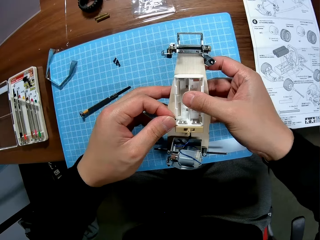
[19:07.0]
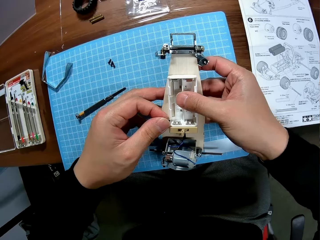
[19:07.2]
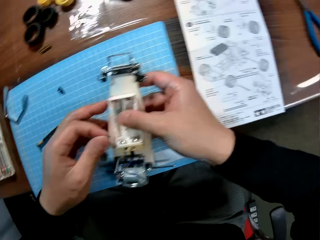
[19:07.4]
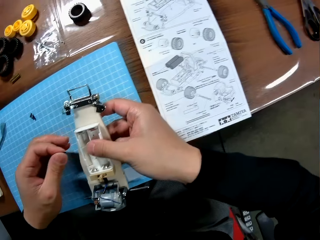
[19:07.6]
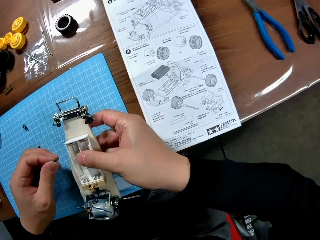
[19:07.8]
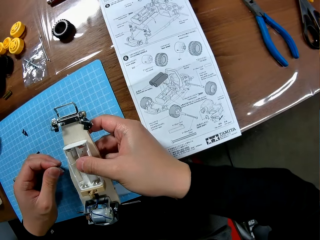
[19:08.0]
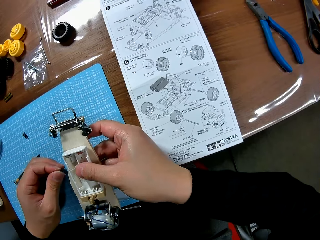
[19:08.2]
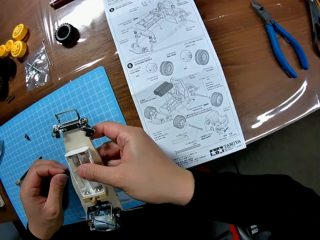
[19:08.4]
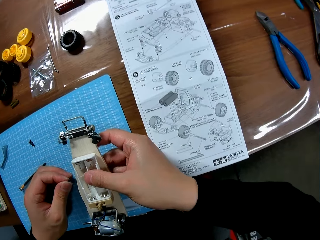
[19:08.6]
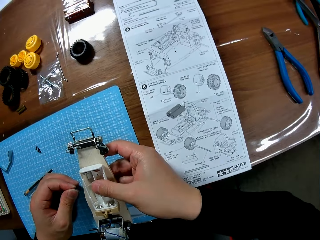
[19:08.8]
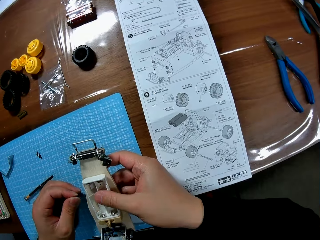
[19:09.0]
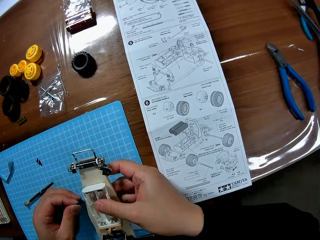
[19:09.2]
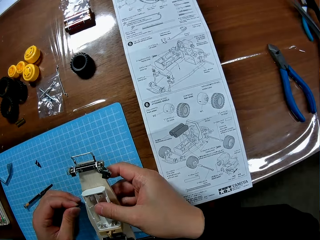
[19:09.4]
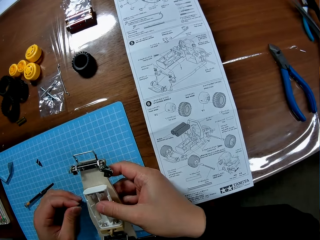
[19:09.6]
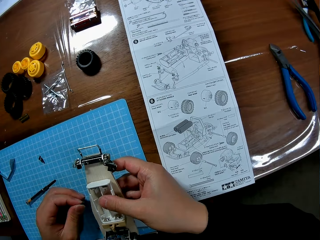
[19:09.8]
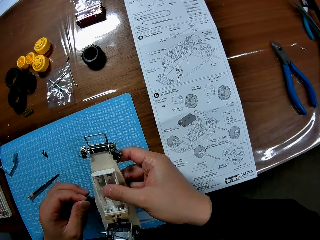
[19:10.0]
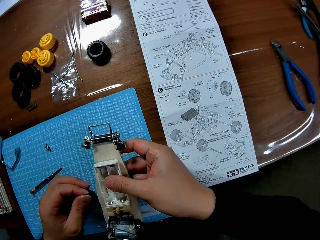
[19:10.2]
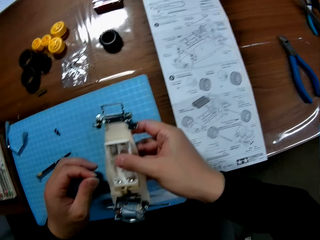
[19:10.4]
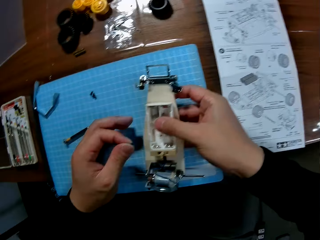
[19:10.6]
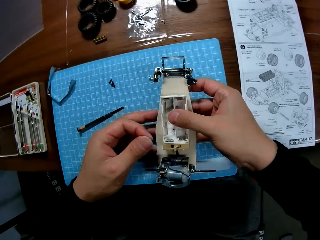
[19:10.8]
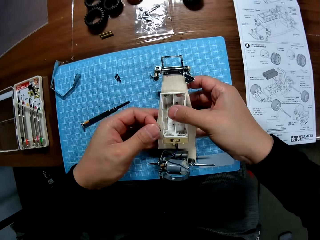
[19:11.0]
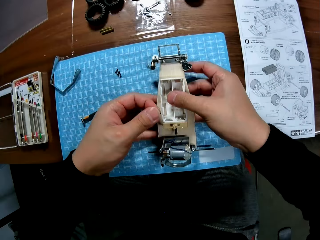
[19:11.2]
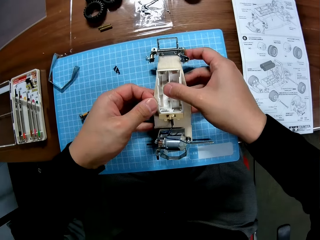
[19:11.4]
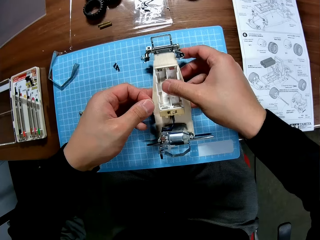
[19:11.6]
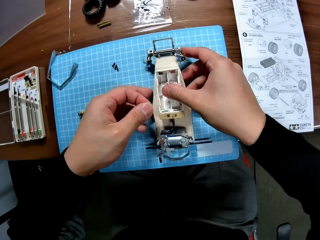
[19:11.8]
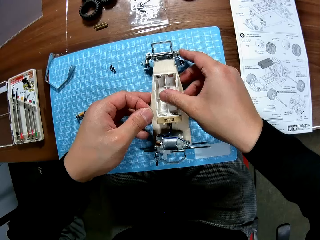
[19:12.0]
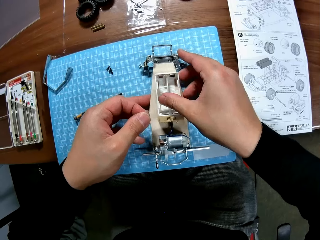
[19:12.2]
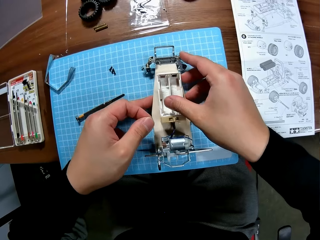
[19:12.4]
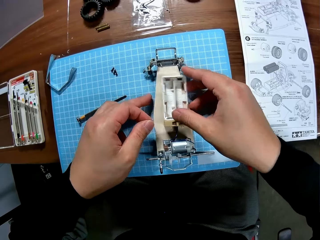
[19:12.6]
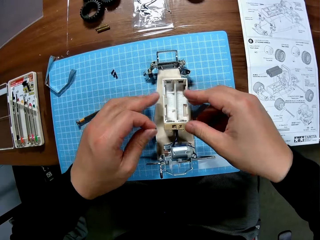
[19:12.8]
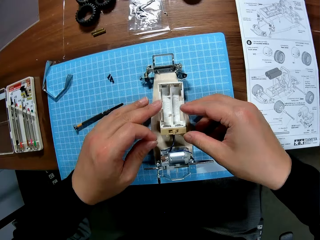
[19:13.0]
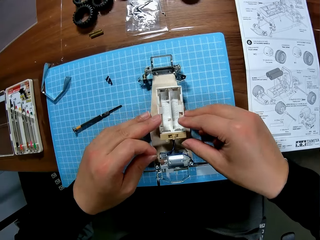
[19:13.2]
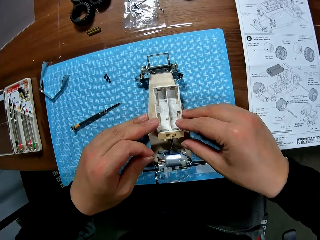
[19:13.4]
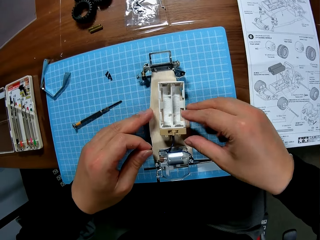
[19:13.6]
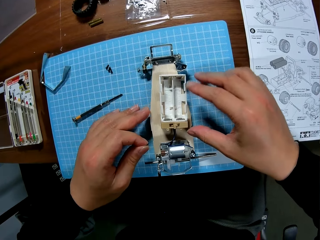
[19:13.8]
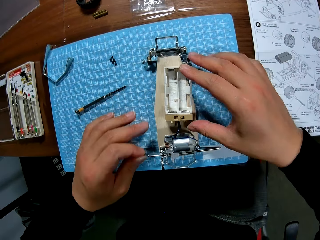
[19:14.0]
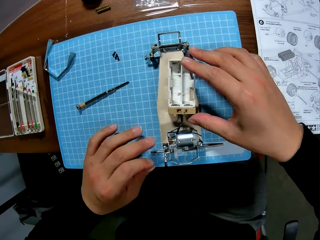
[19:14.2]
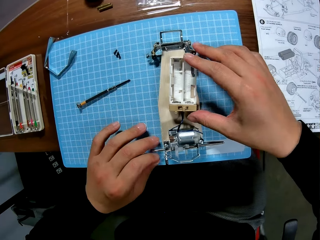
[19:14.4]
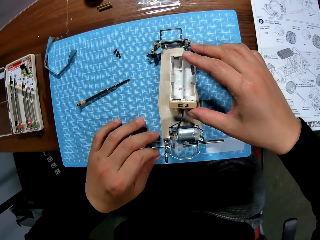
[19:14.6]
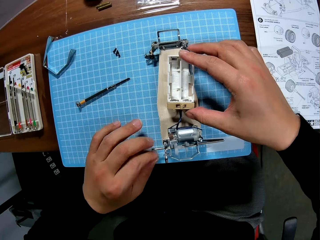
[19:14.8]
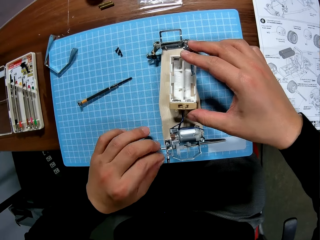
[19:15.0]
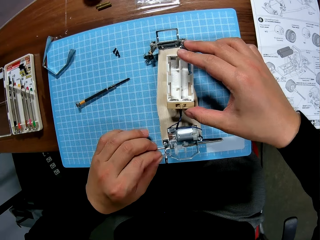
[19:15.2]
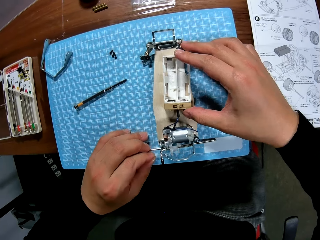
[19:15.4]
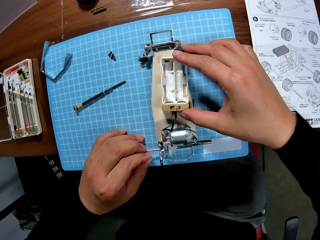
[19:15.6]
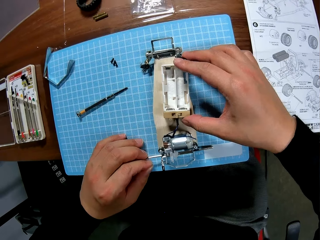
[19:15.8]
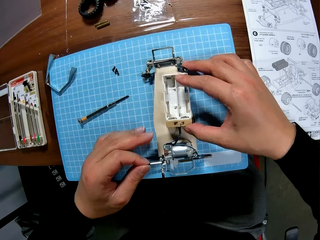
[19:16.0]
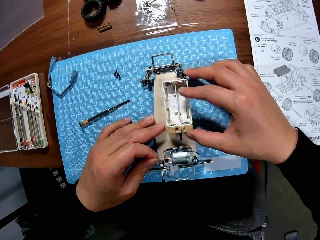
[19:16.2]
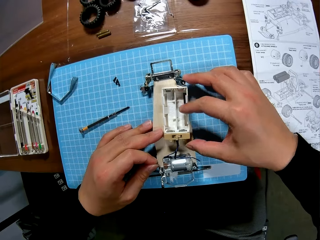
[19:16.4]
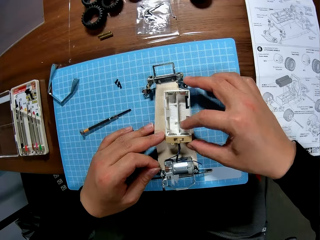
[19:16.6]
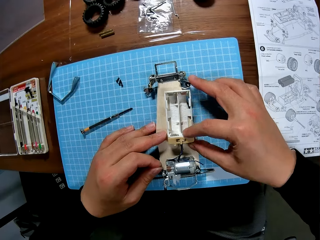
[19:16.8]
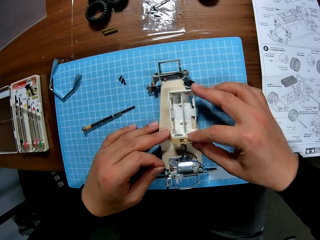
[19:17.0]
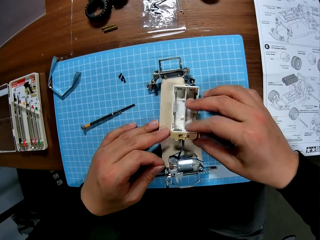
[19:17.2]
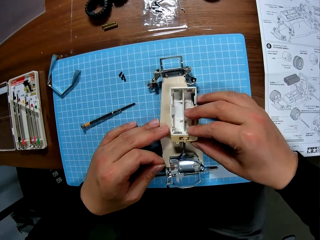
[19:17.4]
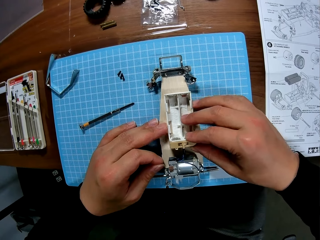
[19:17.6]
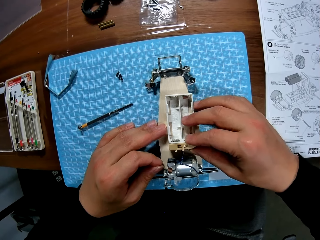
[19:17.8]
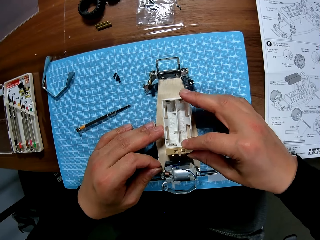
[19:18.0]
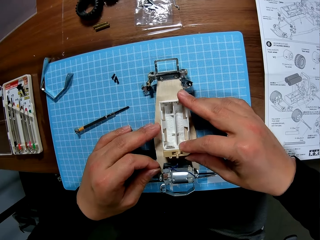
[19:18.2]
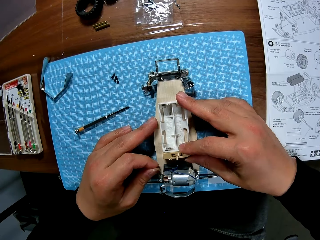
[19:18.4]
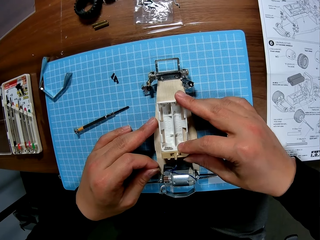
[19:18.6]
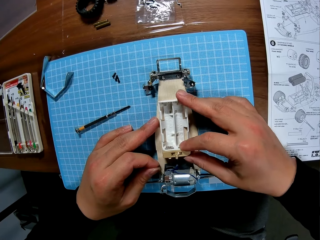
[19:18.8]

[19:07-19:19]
The camera wearer removes the screw from the battery box. They hold the chassis and remove a hand from the chassis. They hold the chassis and put the chassis on the table. They place the car body on the table. They move the battery box. They align the chassis and the car body. They pull part of the motor. They adjust the battery box.

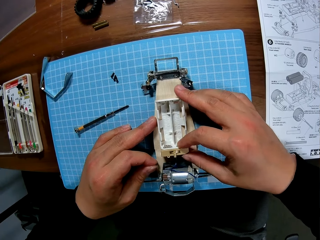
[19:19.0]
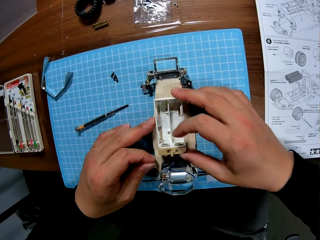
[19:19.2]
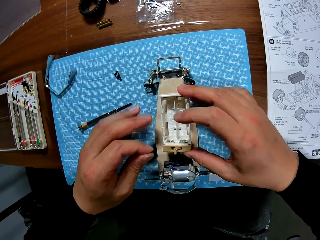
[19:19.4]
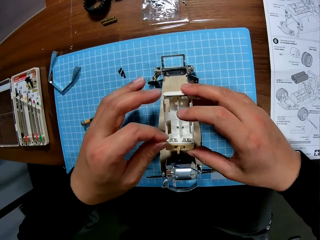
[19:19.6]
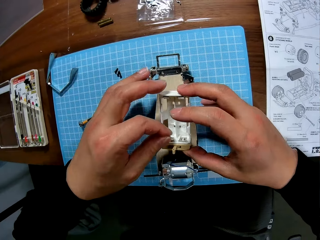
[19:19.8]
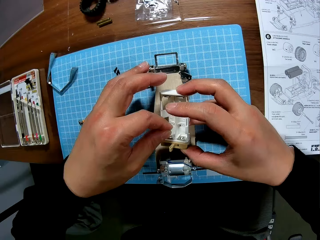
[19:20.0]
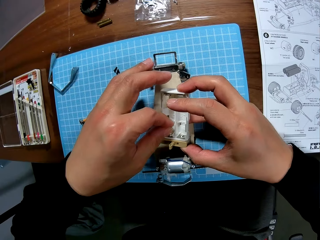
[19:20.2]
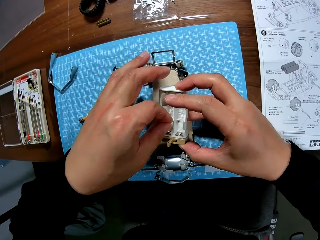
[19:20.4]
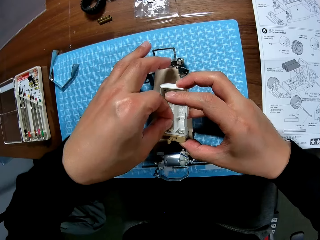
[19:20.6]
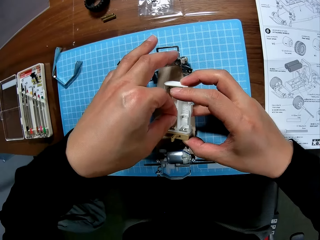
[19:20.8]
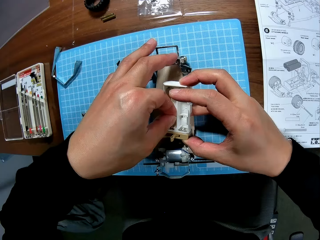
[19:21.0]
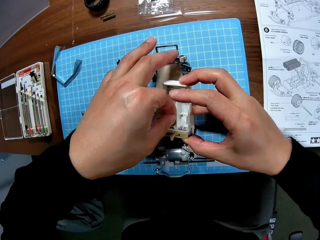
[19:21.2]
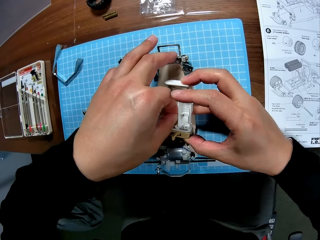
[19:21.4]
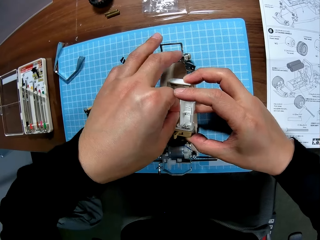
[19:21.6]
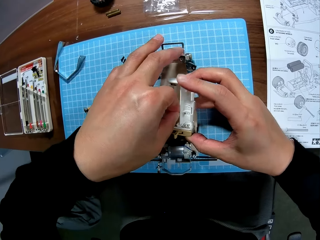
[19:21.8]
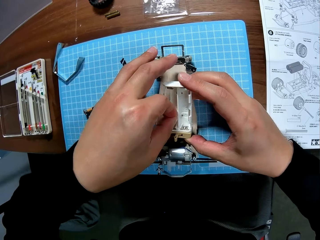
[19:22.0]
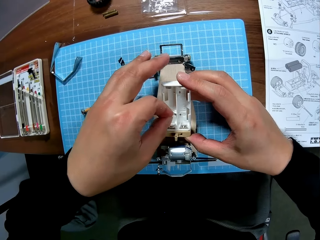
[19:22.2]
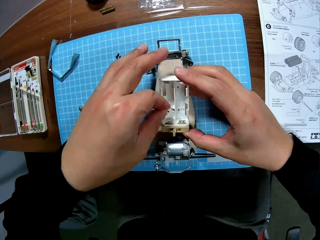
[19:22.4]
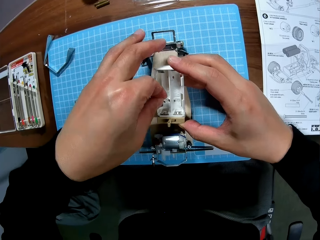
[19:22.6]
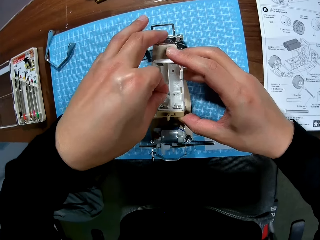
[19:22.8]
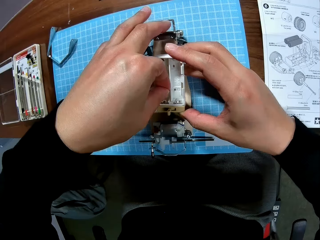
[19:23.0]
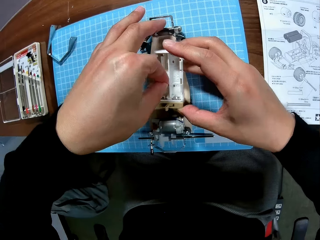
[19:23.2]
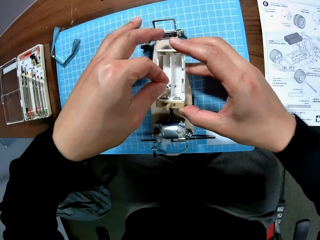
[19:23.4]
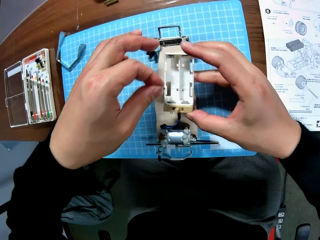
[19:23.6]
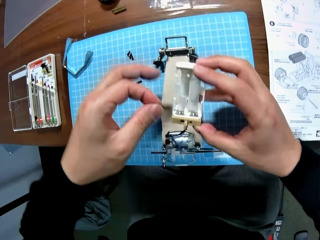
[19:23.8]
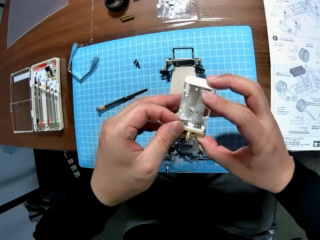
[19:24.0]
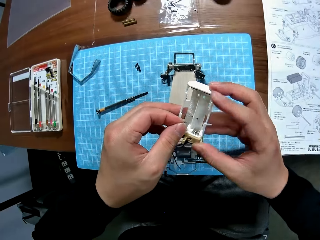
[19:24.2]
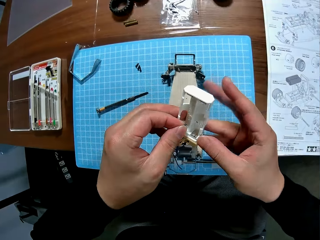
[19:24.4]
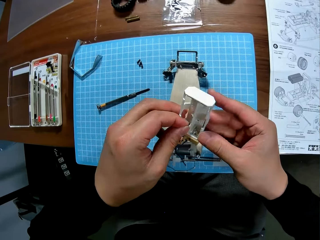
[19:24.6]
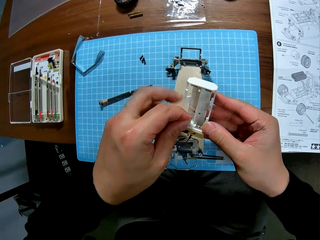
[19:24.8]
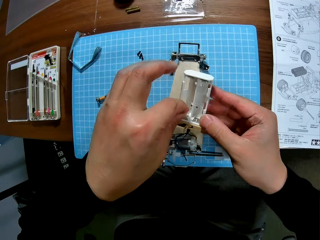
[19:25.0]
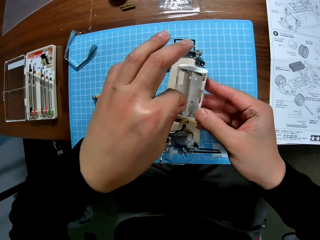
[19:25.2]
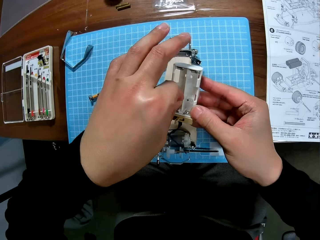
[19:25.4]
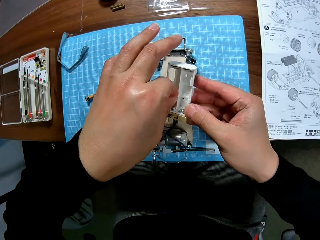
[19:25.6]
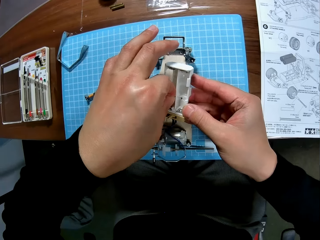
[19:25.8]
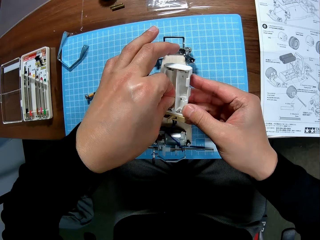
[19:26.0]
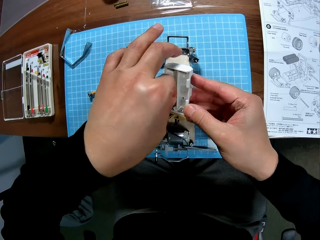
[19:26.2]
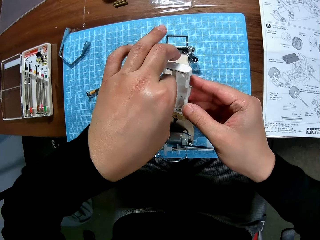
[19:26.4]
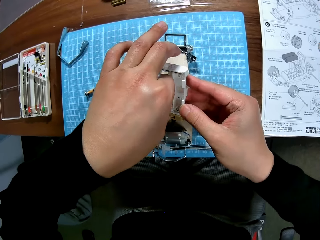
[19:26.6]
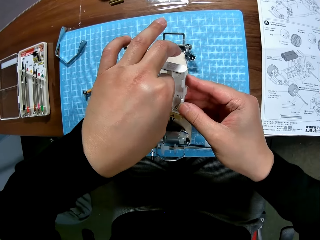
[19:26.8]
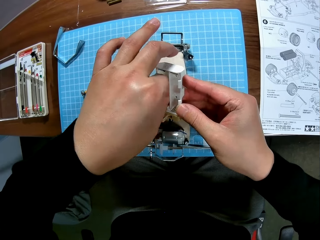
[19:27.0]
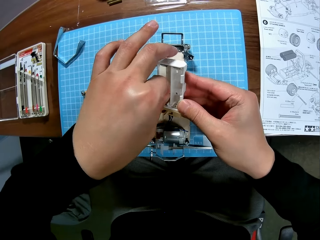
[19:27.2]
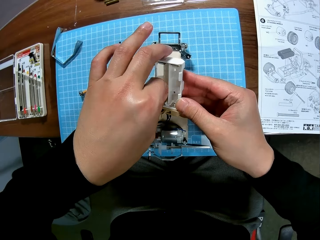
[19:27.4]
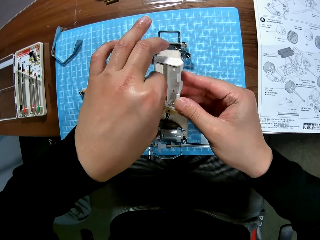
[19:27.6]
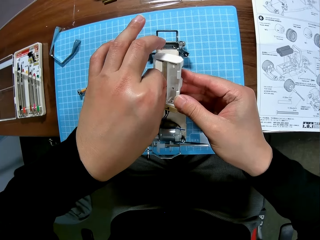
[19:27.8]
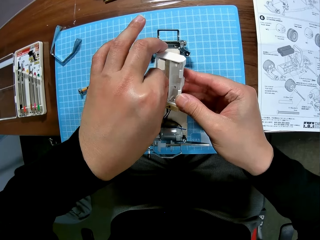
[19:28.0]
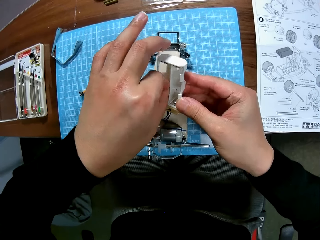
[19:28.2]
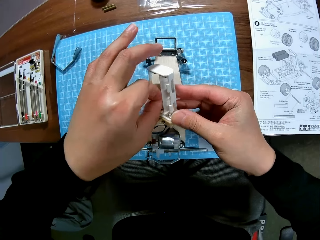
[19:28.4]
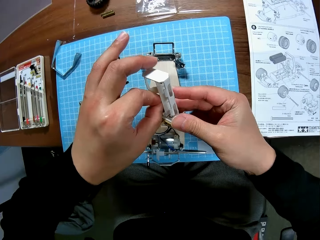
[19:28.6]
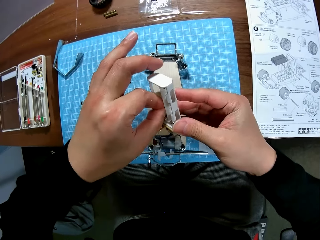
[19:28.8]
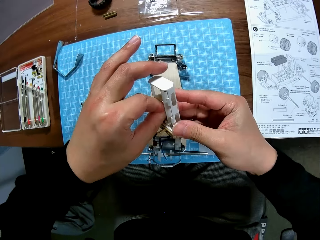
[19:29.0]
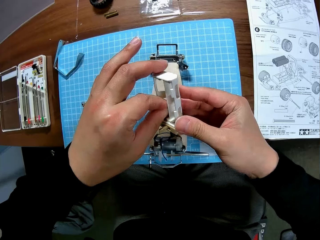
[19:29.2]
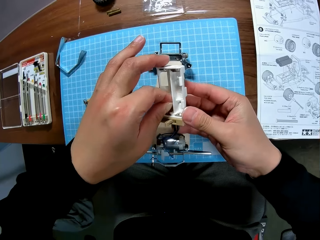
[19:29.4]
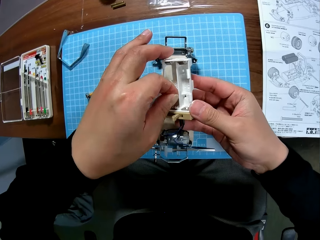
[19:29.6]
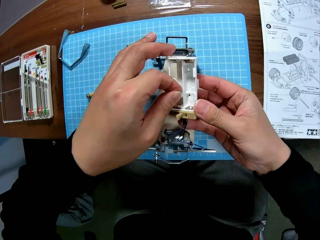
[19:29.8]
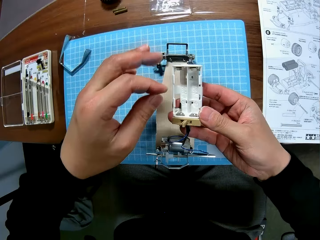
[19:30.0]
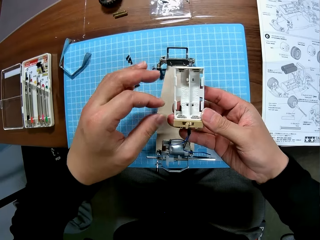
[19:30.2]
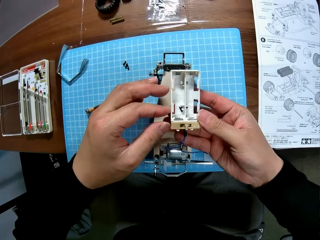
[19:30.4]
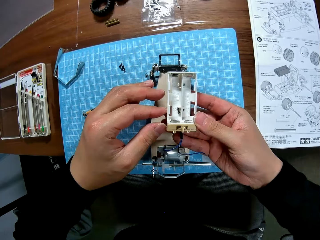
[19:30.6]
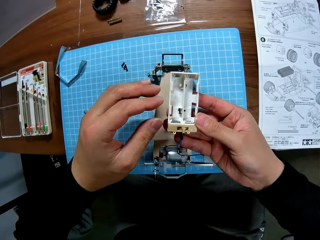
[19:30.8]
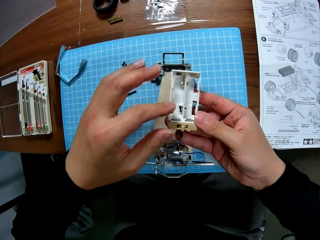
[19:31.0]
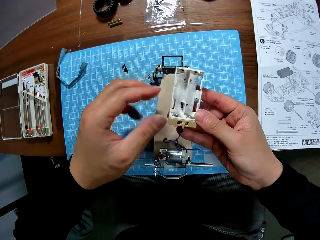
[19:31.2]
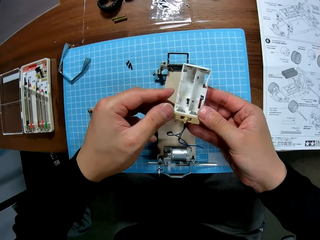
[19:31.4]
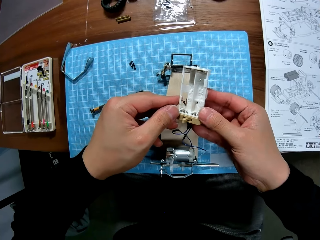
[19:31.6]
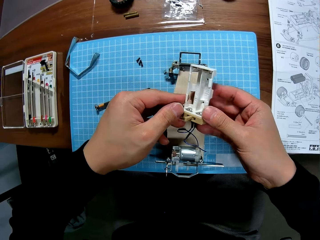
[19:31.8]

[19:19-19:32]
The camera wearer lifts the battery box and inserts a screw on the battery box. They put the screw on the chassis. They remove the screw from the chassis. They raise the chassis up. They lift the battery box. They insert the screw on the battery box. They fix the screw into the chassis. They remove a hand from the battery box.
